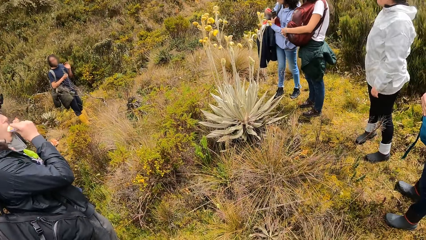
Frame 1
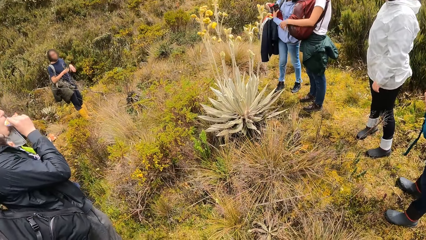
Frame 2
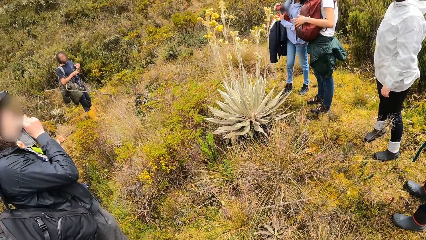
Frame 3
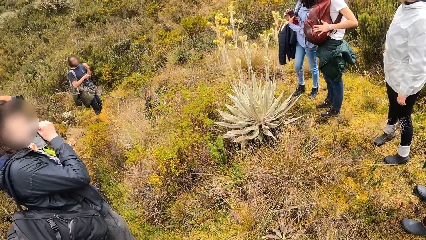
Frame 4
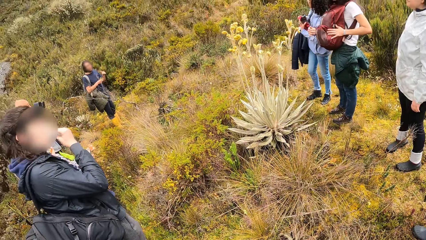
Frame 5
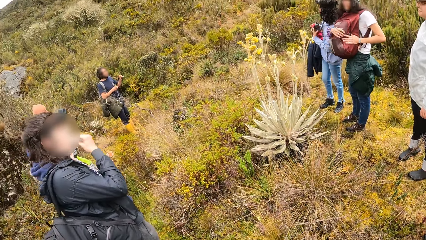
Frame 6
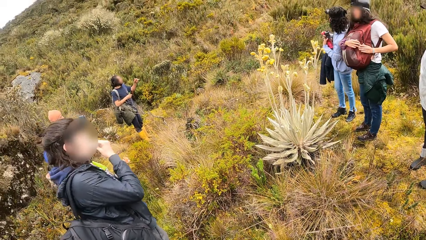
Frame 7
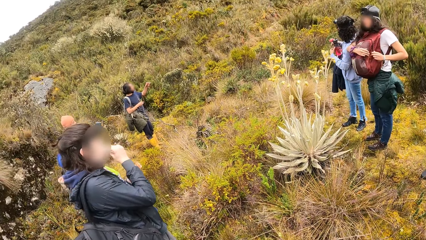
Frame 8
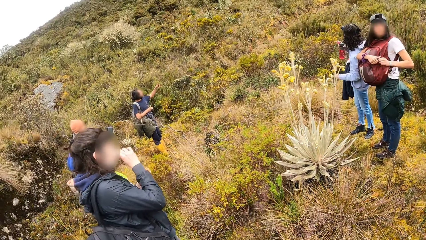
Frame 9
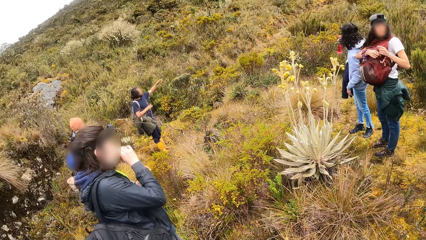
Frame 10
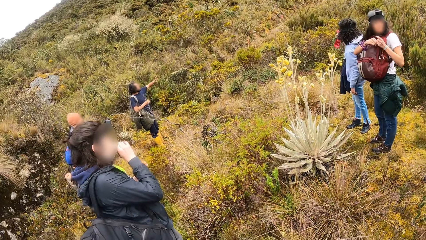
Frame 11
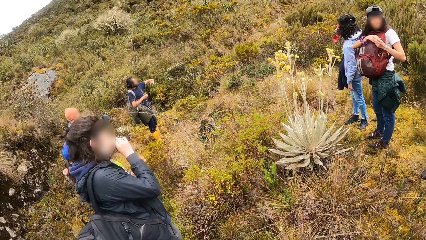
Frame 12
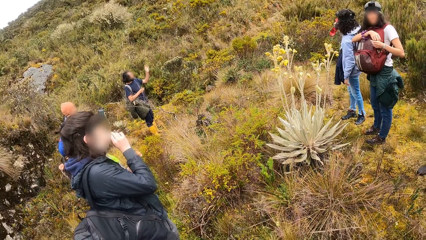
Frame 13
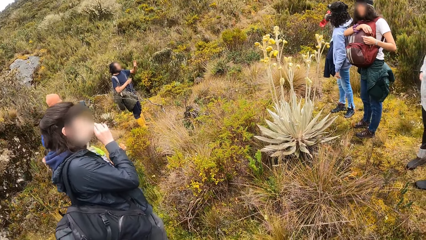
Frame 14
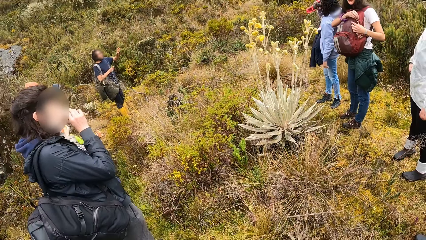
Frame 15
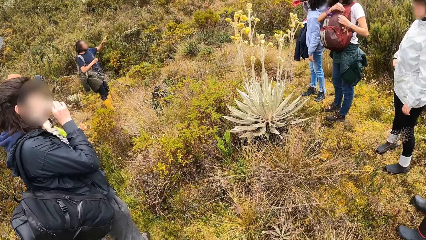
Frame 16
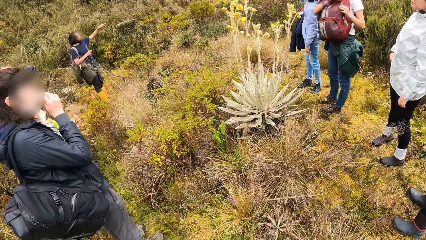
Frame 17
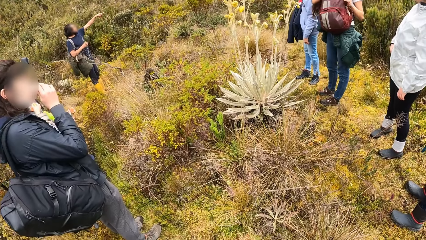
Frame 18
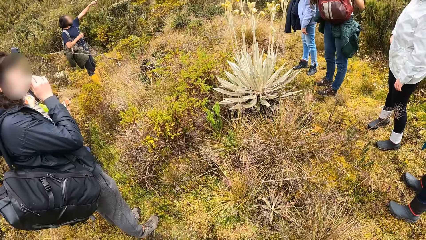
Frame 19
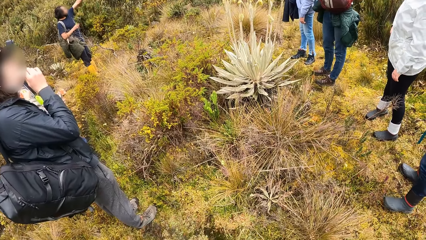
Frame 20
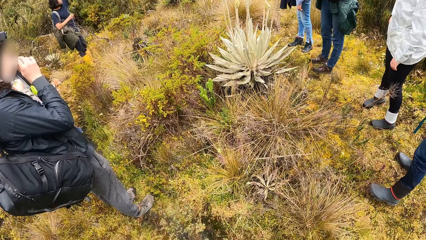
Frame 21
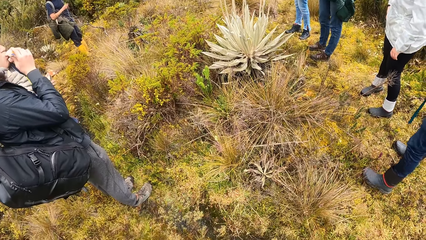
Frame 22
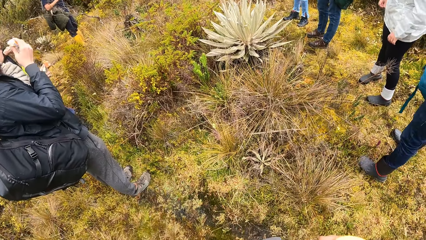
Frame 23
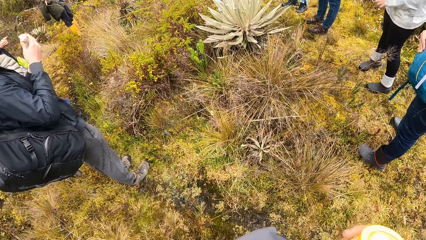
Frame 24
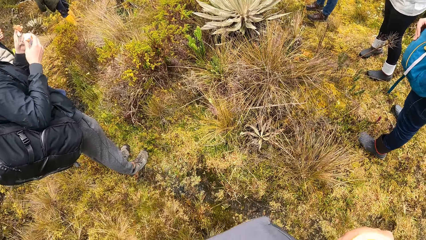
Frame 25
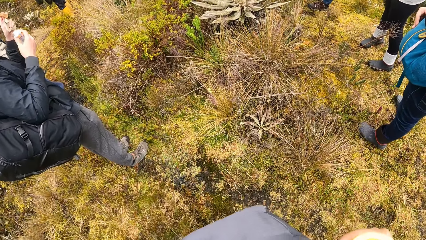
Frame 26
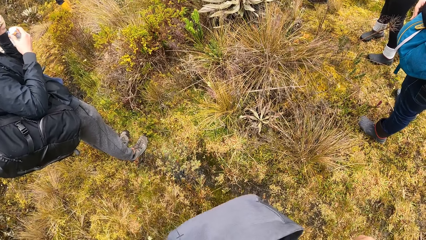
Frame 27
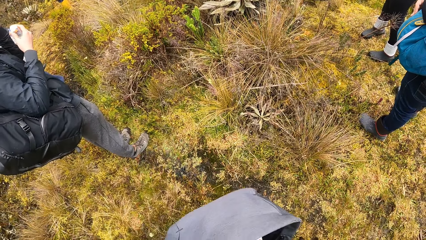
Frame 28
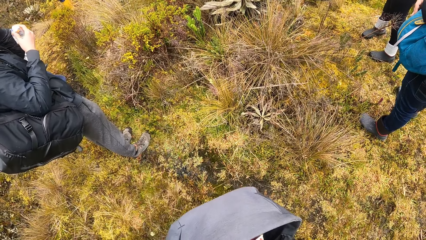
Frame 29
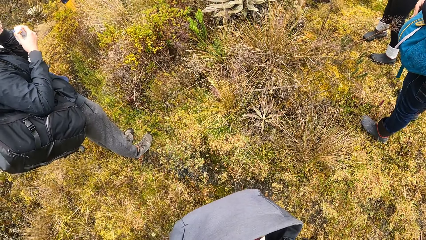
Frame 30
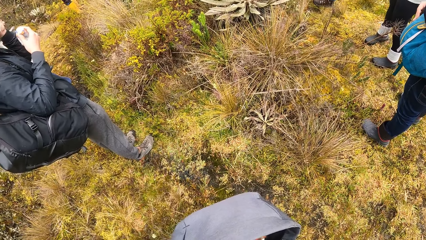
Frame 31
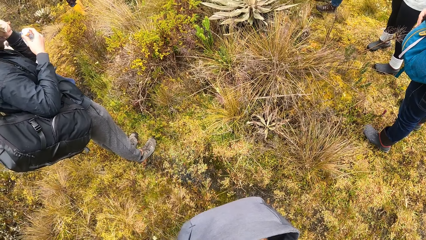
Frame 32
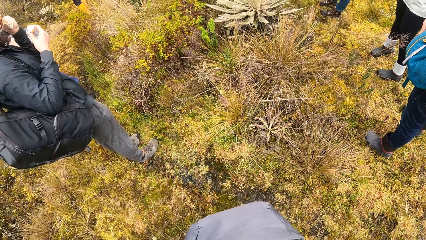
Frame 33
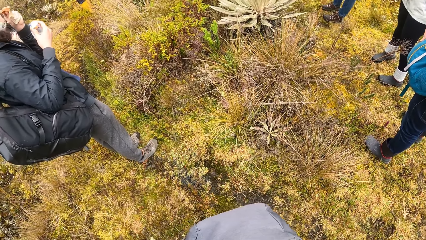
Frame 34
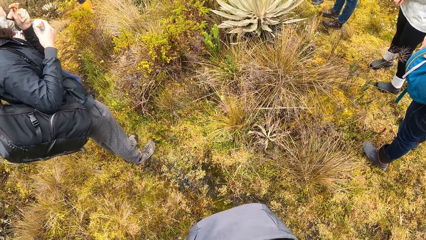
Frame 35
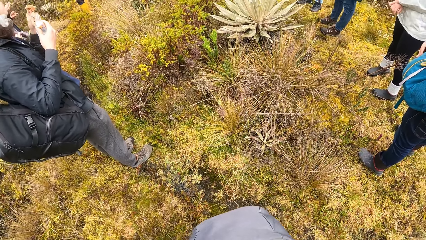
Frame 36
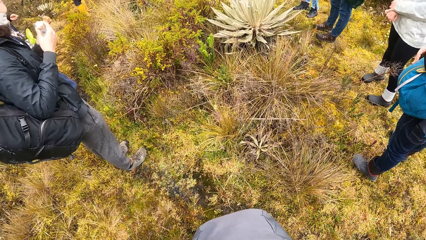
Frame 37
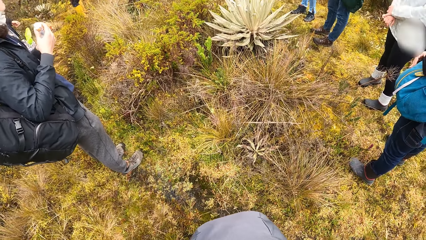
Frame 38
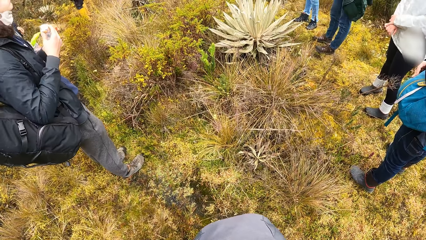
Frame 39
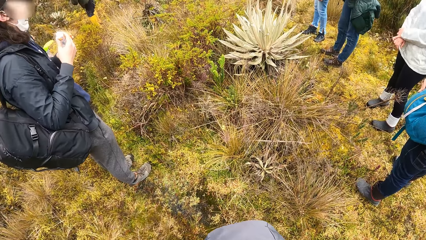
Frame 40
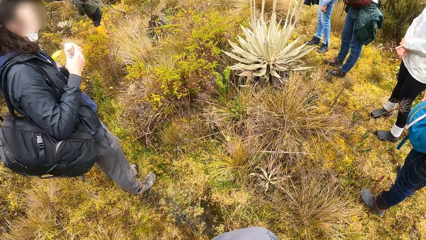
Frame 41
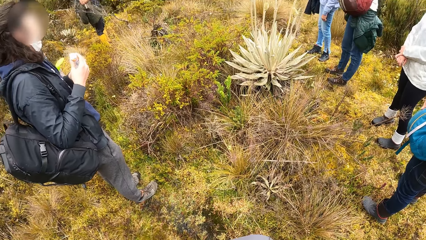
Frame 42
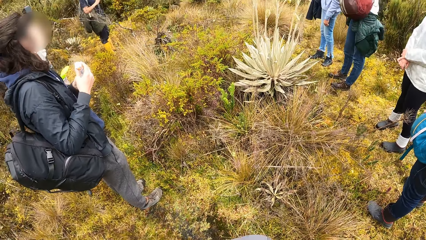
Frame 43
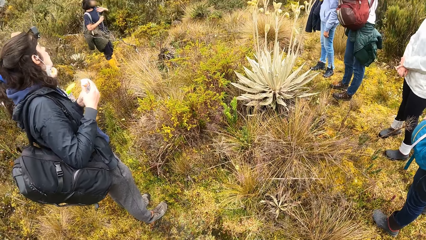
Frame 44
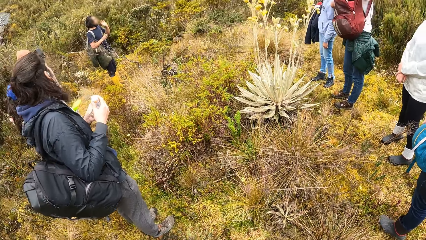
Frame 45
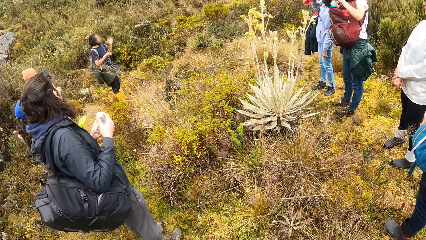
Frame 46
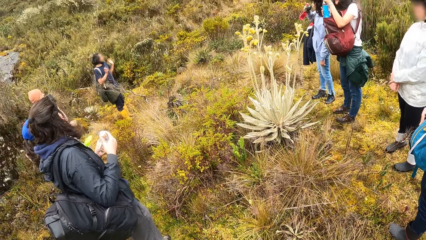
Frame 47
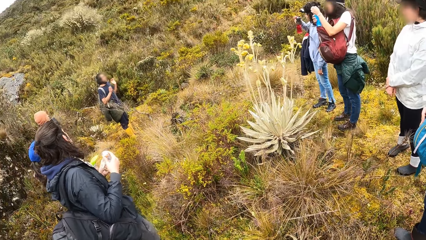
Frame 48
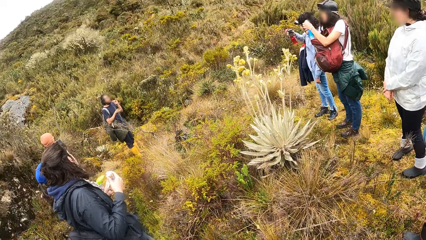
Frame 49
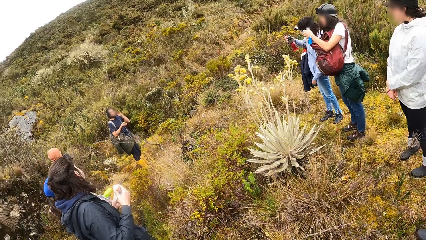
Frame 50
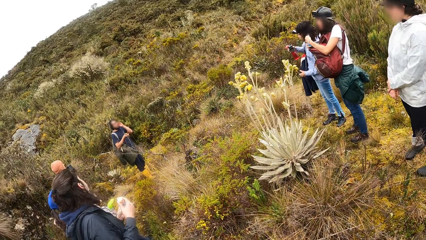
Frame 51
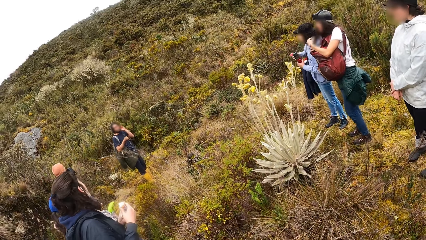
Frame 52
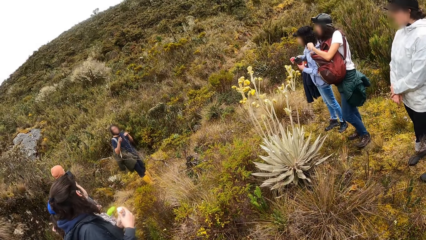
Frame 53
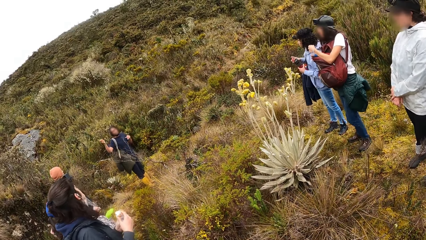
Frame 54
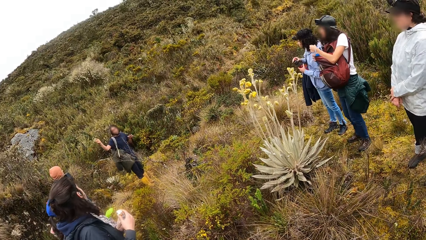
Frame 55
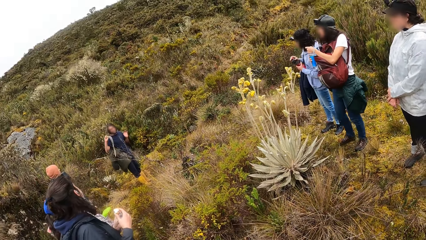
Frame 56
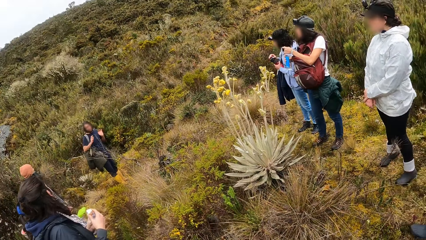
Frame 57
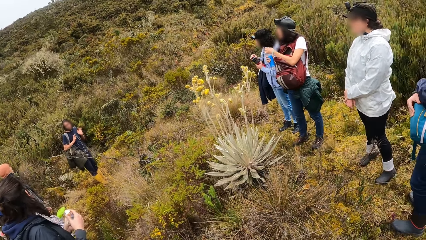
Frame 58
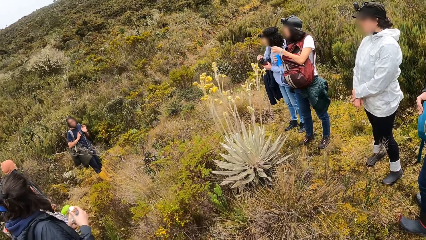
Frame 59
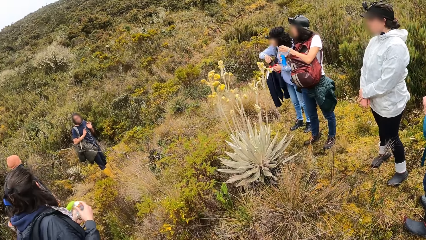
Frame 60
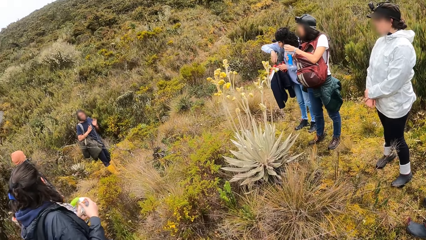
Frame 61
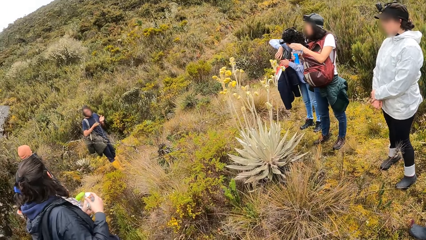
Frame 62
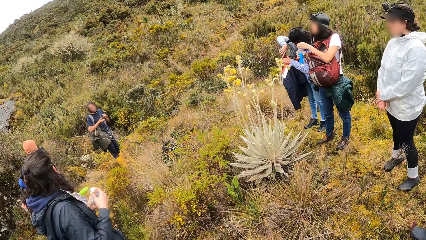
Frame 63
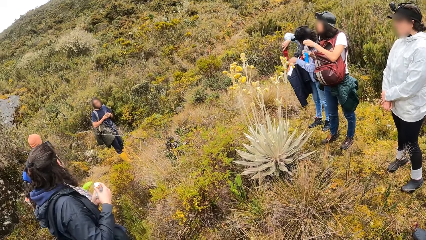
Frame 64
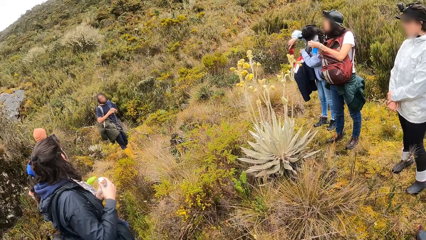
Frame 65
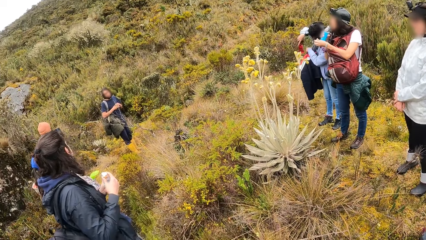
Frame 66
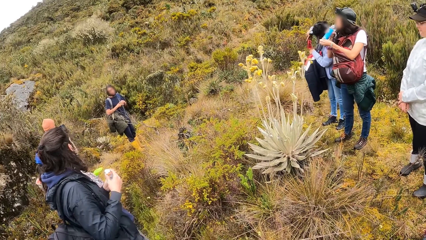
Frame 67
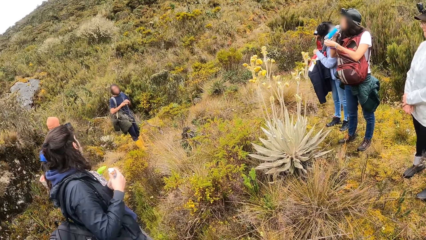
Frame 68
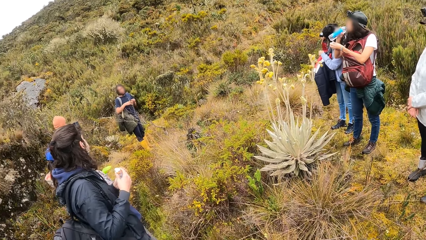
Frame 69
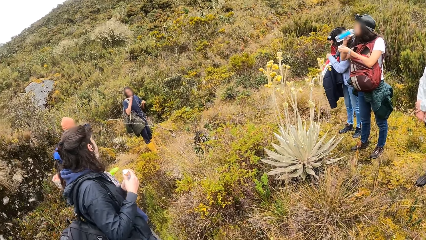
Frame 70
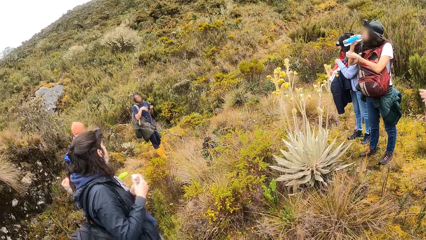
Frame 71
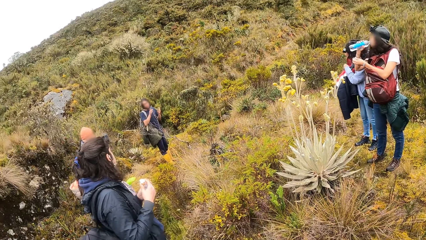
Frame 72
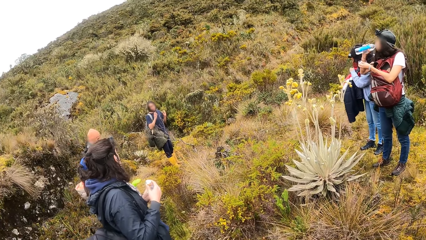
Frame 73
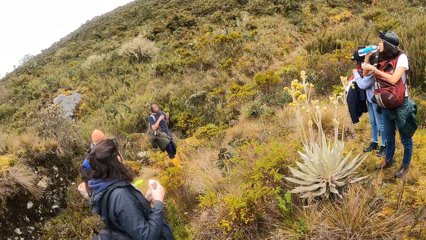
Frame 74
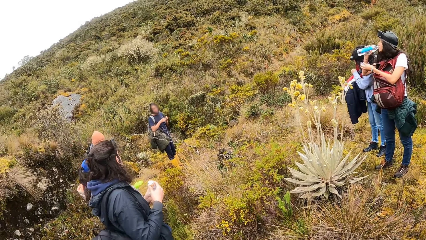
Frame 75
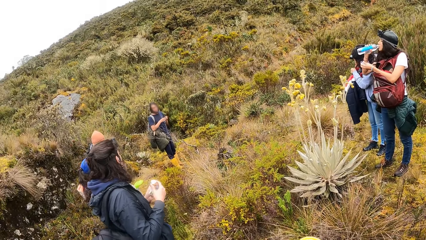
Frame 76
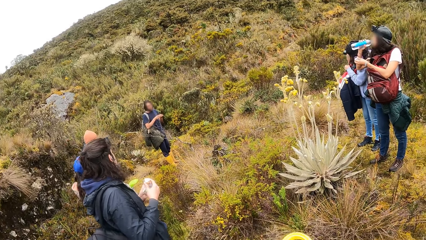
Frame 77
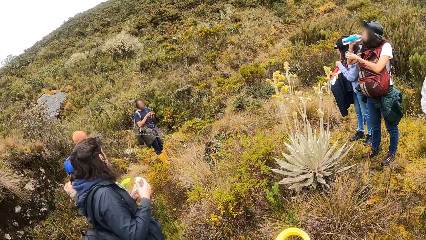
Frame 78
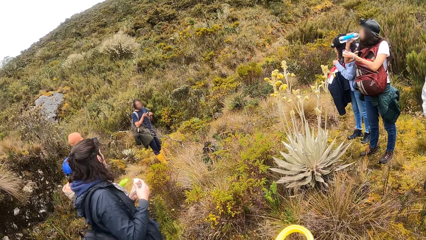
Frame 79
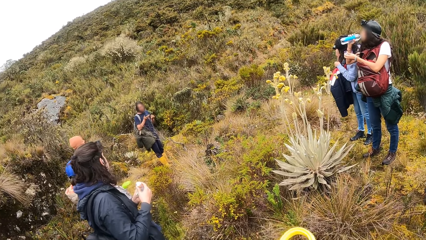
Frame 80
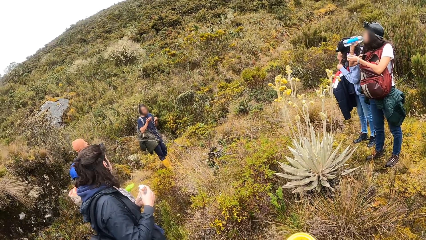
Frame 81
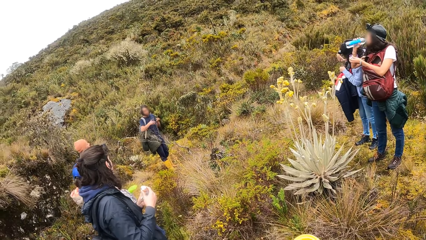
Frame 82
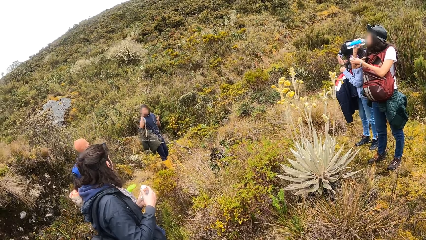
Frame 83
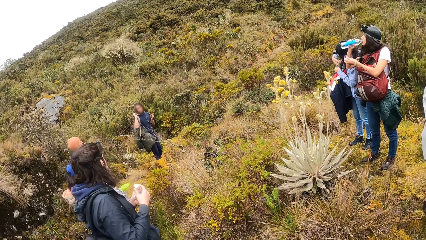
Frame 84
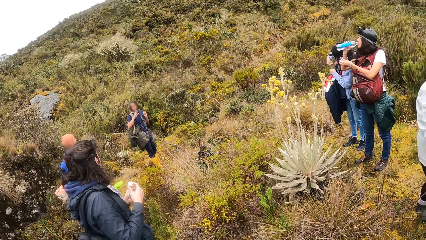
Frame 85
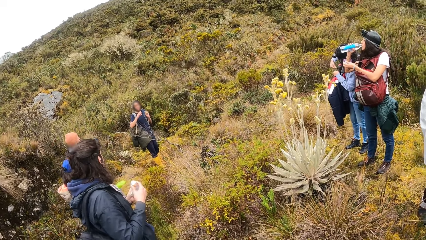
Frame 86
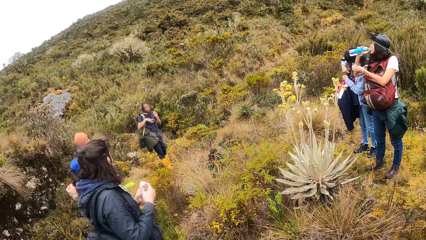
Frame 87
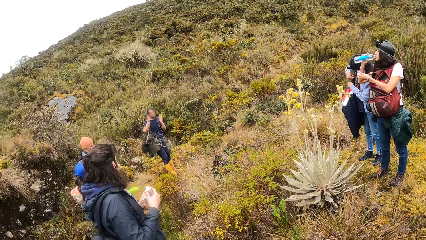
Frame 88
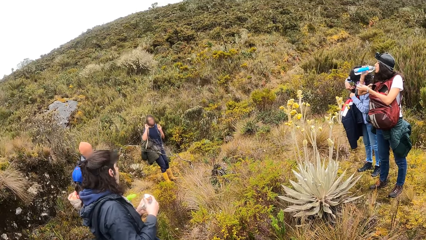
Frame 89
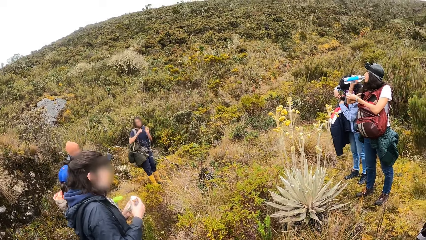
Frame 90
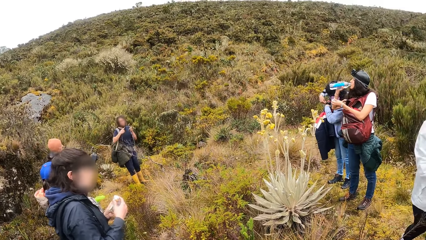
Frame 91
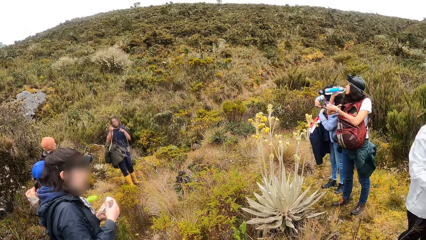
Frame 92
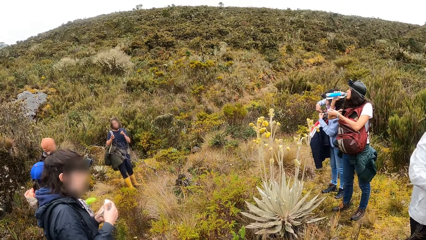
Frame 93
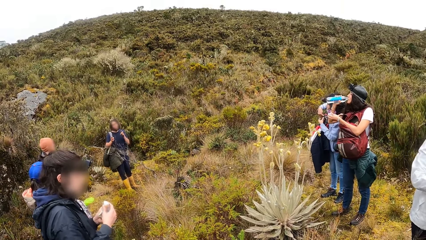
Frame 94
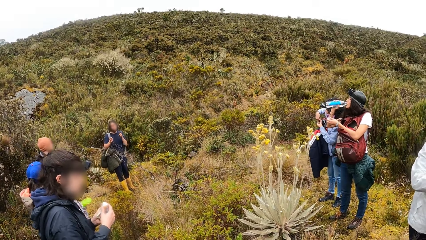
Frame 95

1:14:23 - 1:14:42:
The camera wearer looks around. The woman opens the backpack on the ground with both hands. She holds a bottle in her right hand. Another woman drinks from a bottle with her right hand. The first woman opens the bottle in her right hand with her left hand. The other woman passes the bottle in her right hand to her left hand, and puts the bottle in her right hand in the backpack on her shoulder. The camera wearer looks at the tour guide. The other woman drinks from the bottle in her right hand. The camera wearer holds a tape in his right hand.
